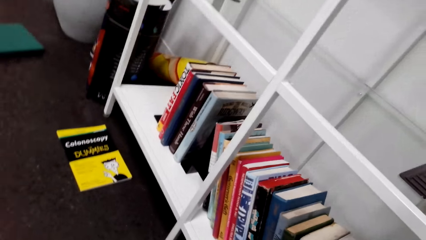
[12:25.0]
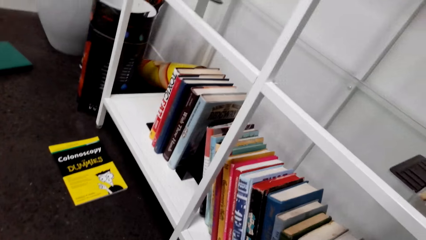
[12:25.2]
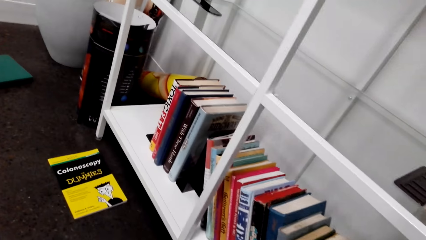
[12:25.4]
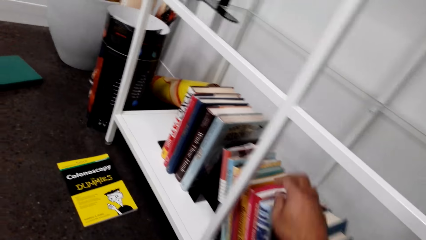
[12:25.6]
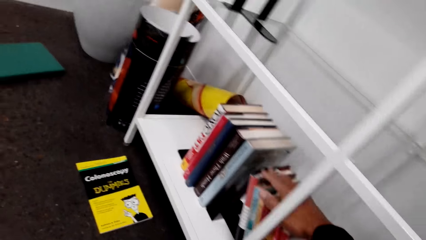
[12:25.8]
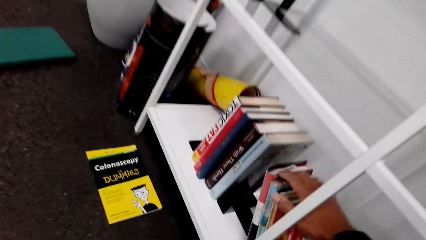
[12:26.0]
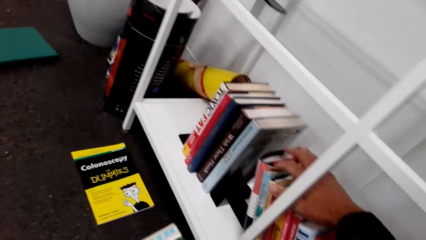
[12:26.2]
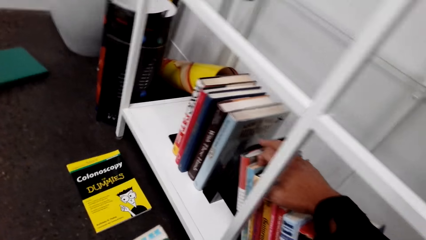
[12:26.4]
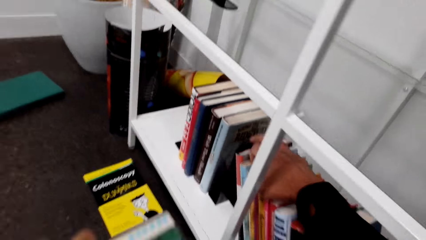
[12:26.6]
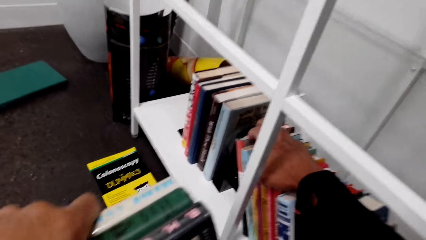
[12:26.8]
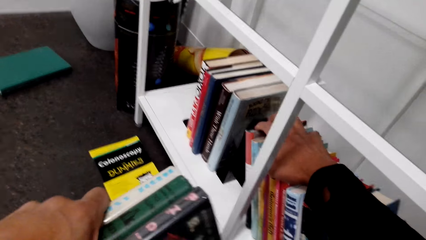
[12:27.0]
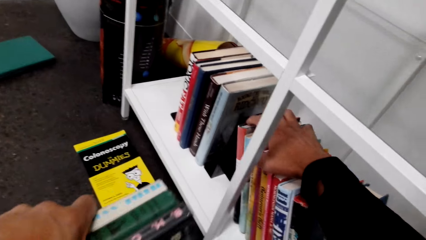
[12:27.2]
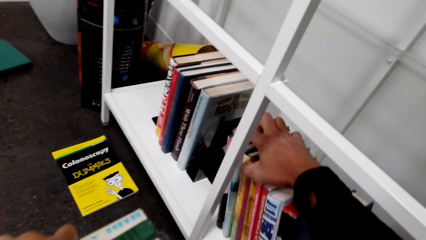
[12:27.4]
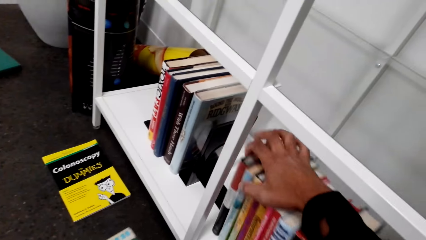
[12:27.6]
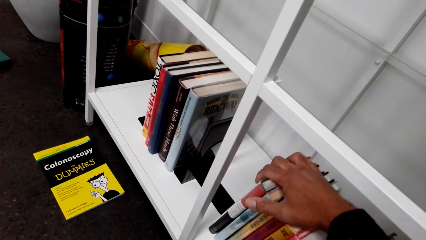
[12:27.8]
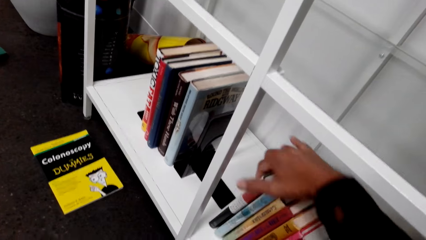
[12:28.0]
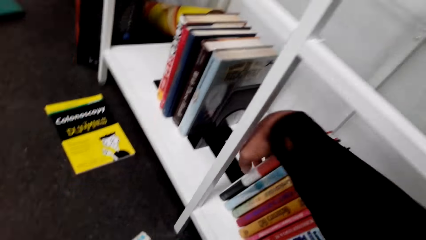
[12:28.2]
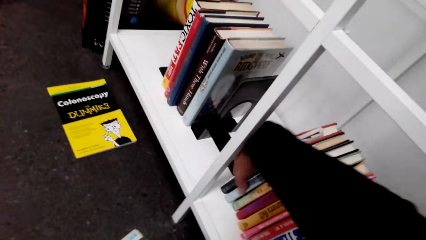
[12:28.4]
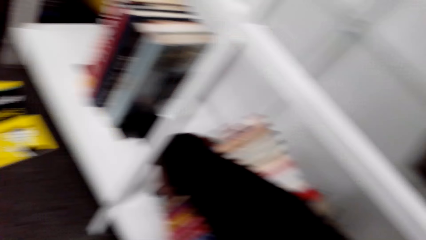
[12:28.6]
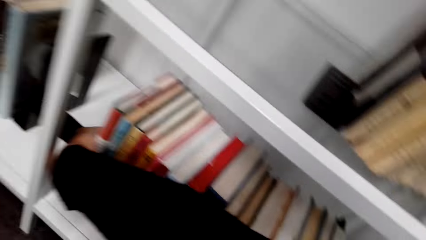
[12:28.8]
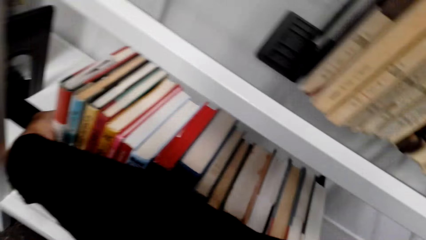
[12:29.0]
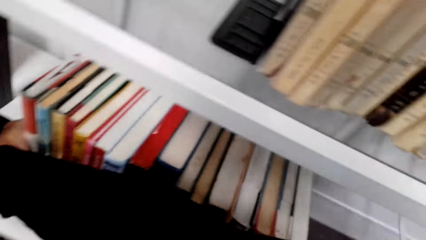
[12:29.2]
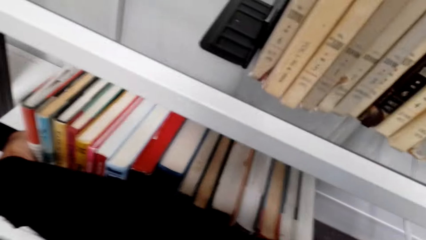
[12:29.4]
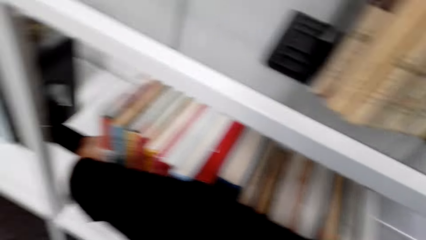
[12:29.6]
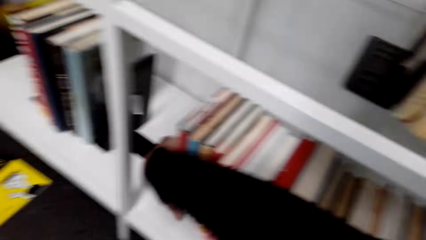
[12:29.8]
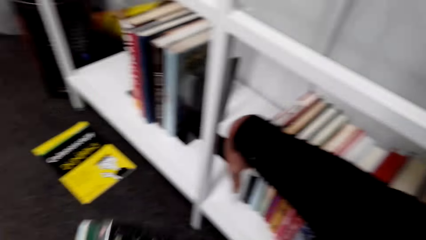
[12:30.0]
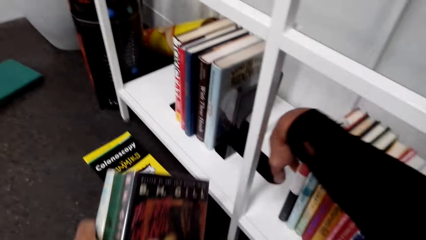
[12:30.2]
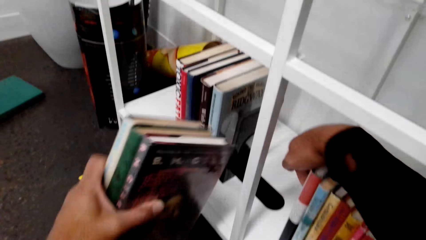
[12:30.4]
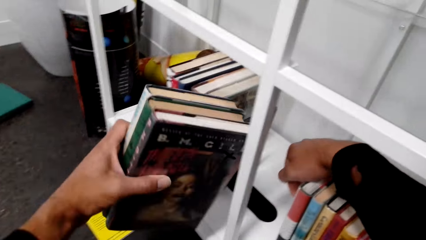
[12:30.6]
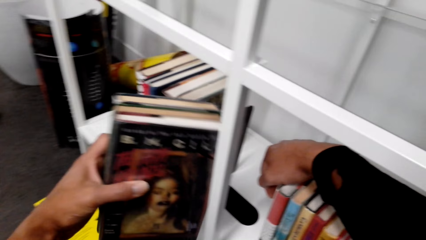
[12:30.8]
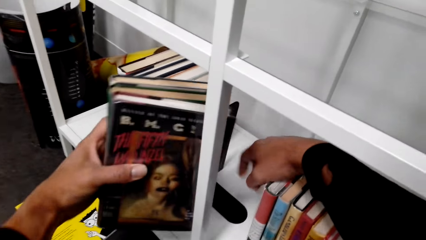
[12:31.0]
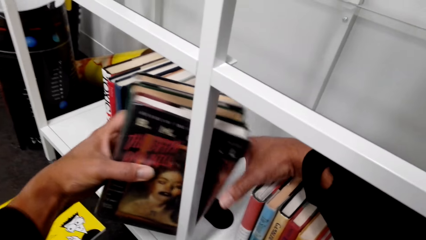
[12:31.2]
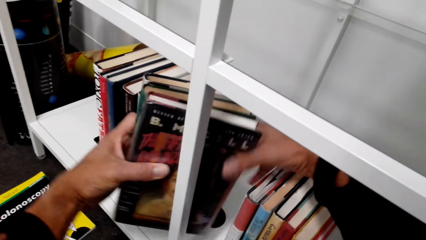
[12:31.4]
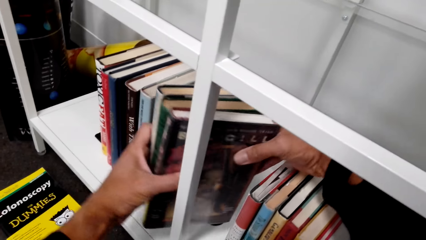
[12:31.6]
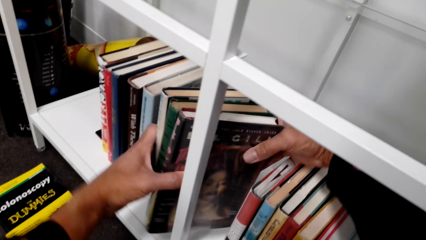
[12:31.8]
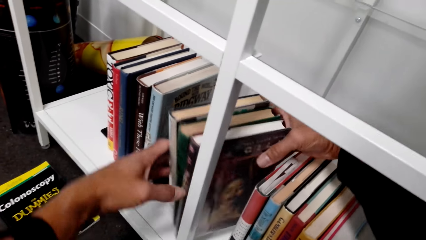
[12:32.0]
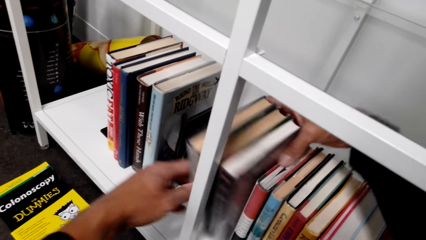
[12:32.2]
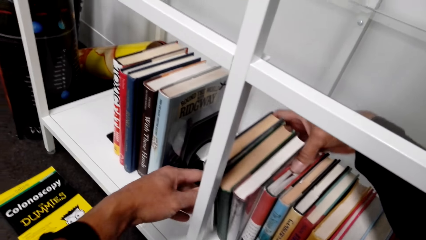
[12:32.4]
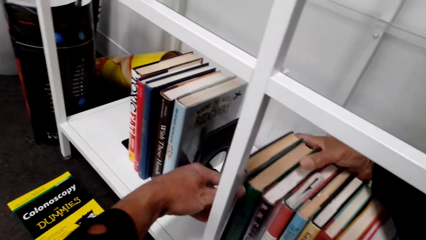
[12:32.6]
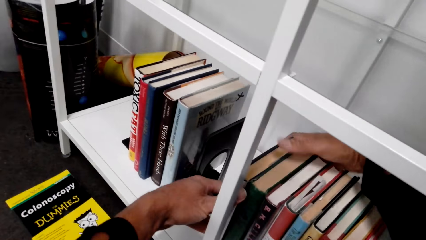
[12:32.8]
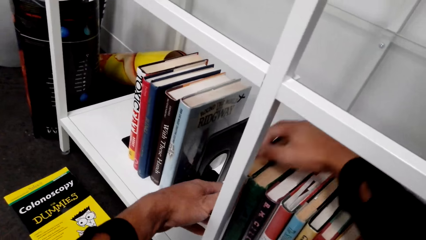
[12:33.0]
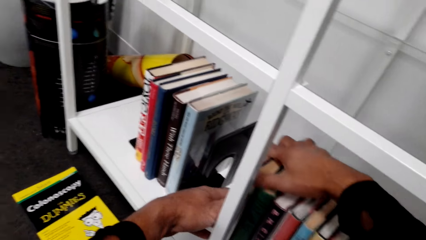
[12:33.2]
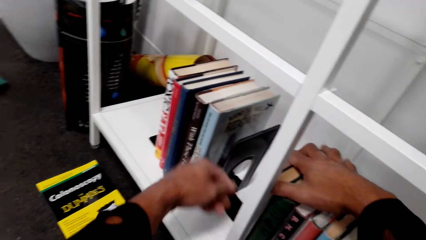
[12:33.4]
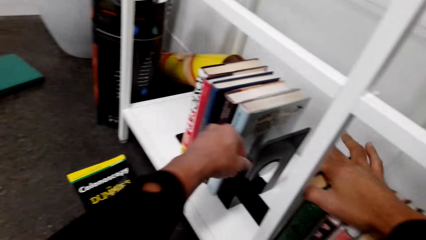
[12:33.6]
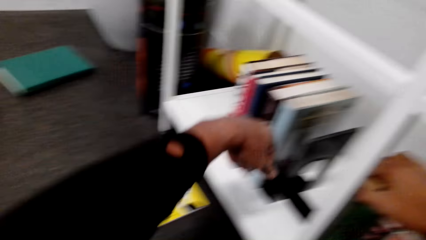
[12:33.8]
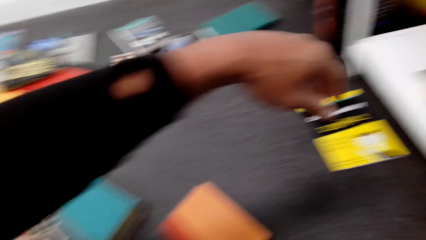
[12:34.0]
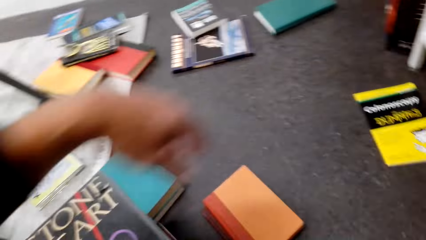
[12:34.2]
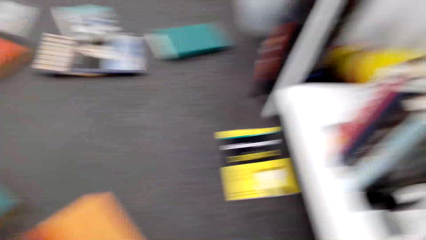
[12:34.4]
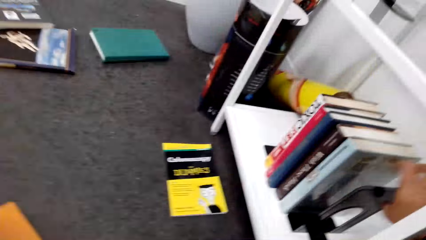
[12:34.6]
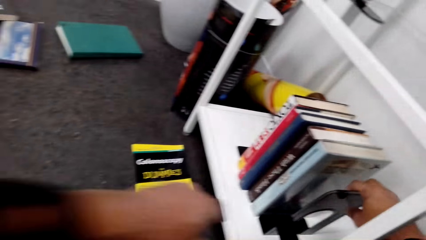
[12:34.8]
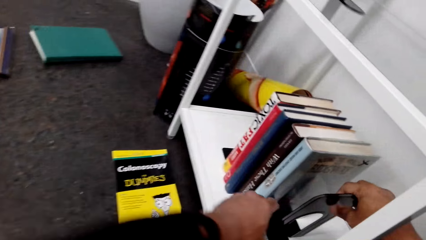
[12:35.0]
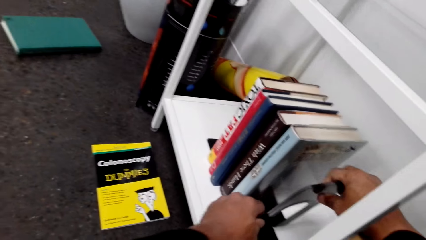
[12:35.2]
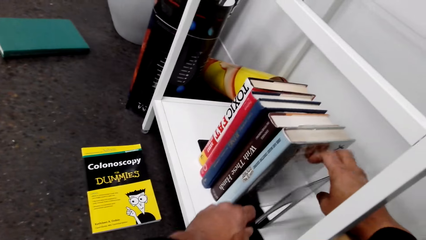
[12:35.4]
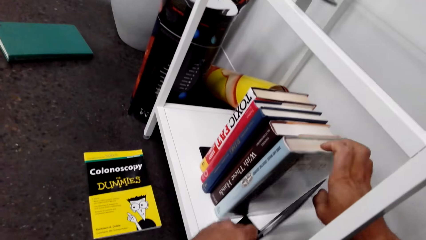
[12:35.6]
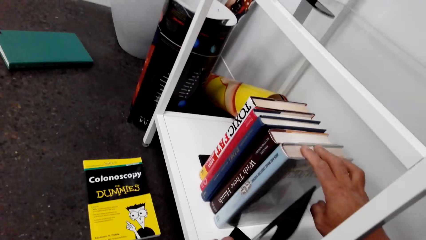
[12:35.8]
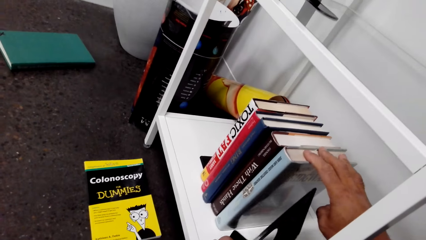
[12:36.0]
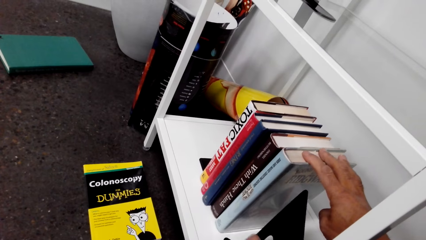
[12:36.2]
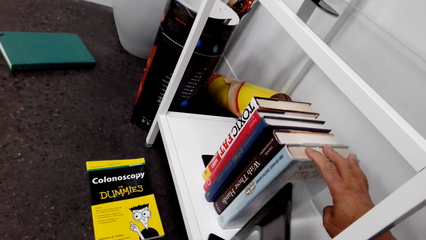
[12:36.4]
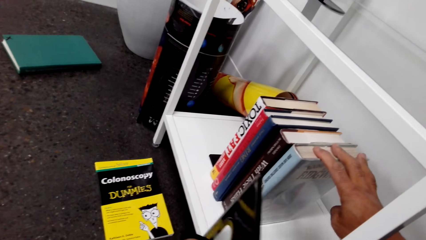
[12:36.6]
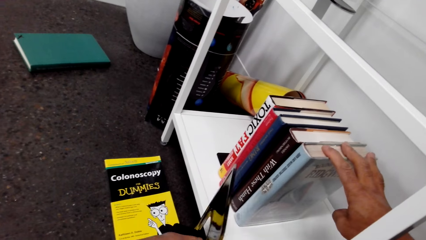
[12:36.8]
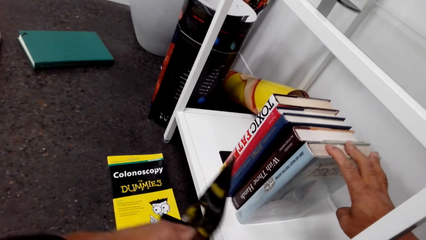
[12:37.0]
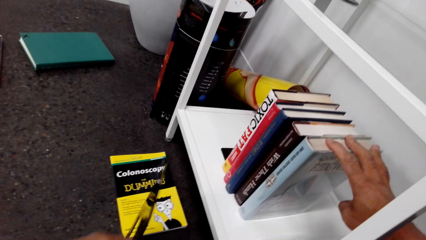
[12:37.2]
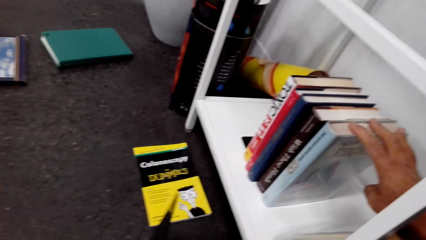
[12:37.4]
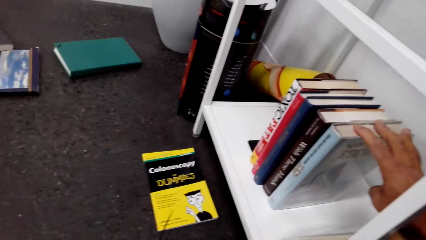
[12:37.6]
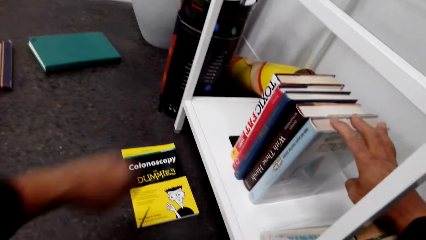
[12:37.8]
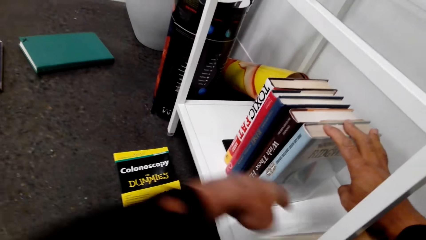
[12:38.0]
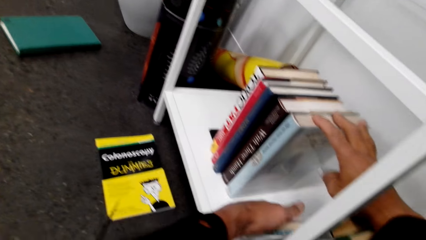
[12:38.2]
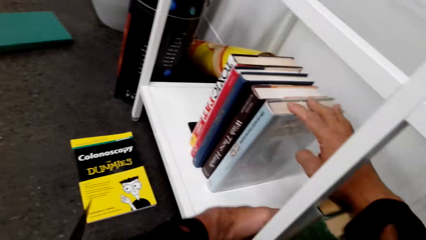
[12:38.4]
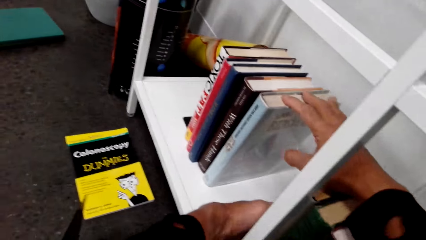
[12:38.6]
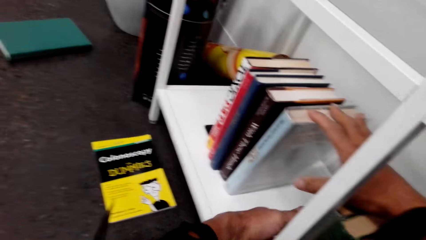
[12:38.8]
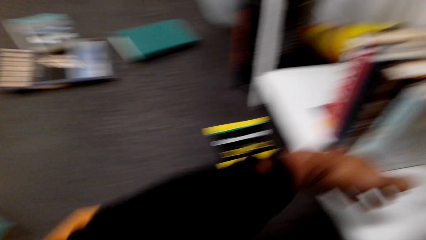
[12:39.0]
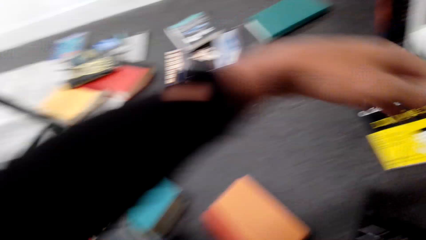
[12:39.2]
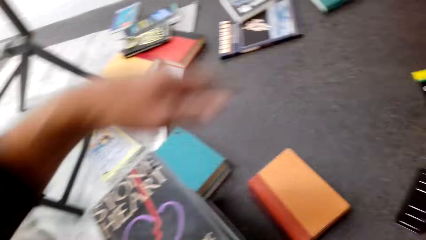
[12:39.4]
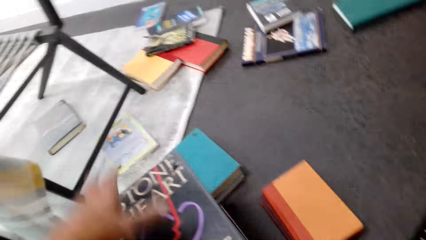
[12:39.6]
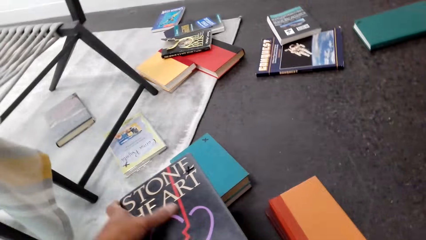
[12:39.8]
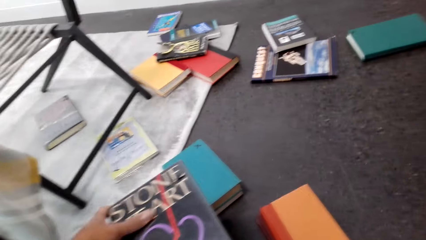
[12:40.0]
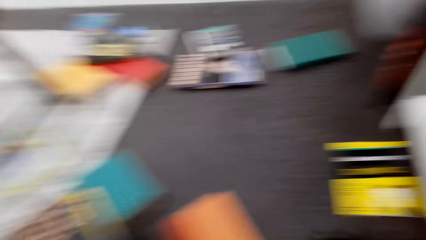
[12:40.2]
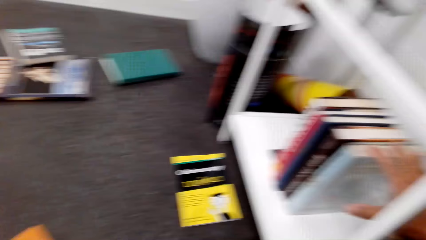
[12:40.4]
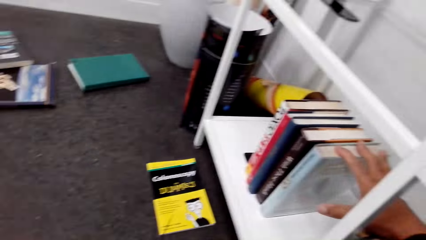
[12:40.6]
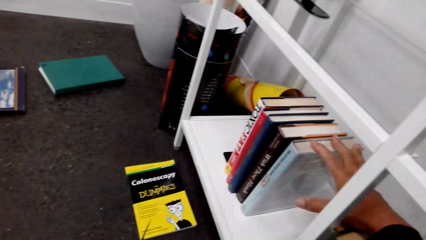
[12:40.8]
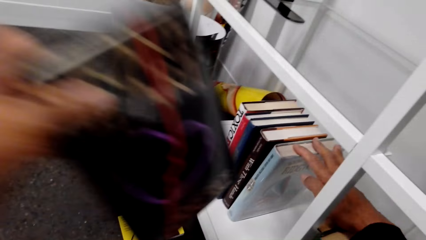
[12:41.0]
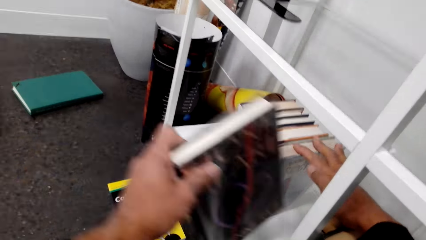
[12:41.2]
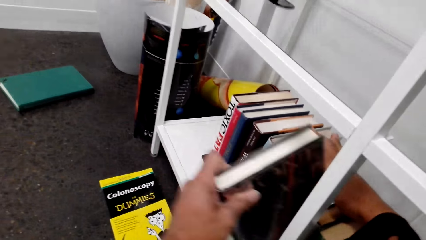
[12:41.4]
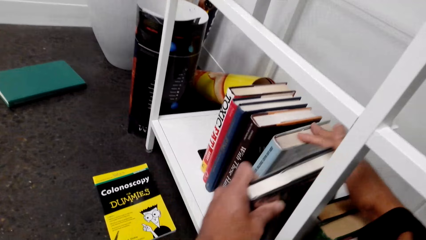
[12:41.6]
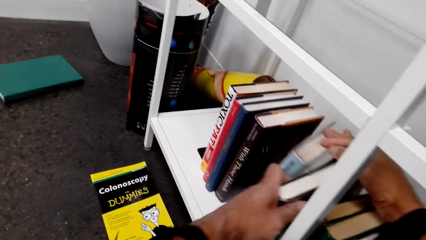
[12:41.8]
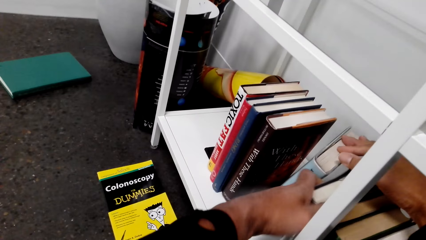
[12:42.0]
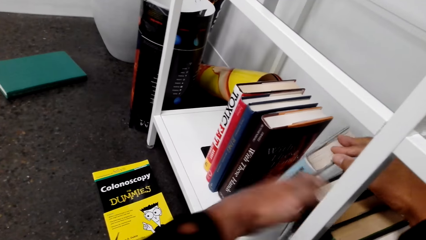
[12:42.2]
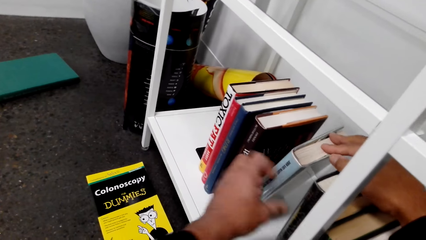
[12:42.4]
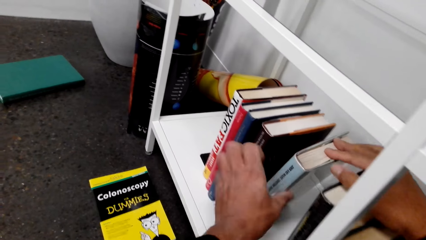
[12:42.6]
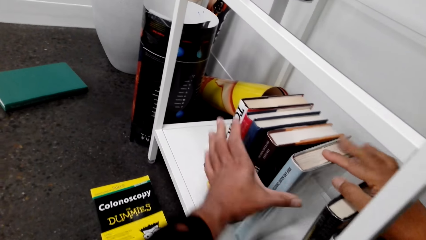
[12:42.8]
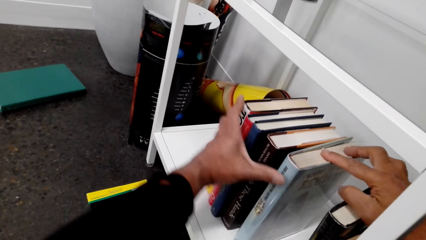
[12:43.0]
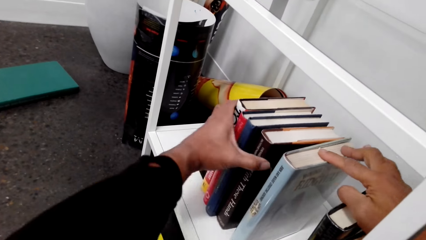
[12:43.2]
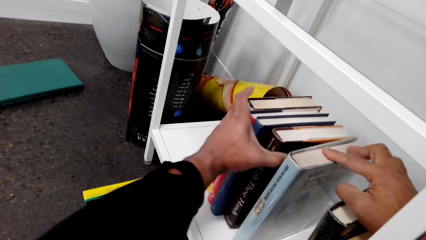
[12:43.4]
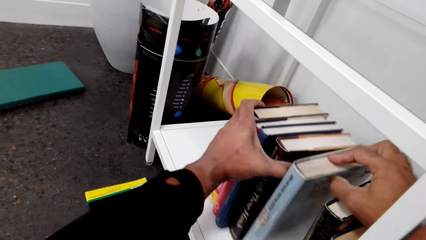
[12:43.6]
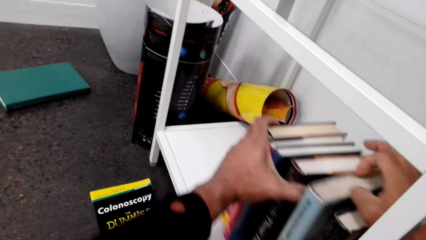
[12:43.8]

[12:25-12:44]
The camera wearer arranges books on the shelf. They pick the books. They arrange the books on the shelf.
